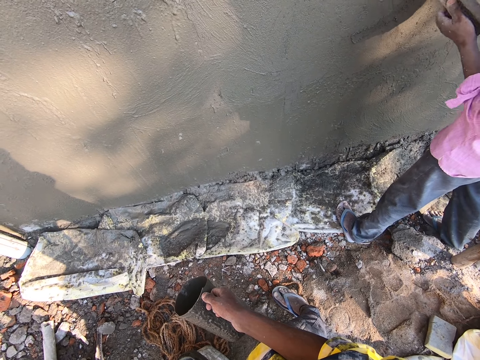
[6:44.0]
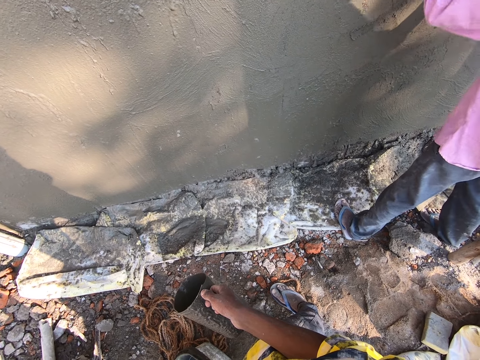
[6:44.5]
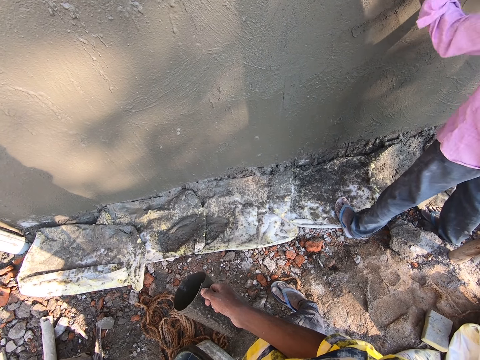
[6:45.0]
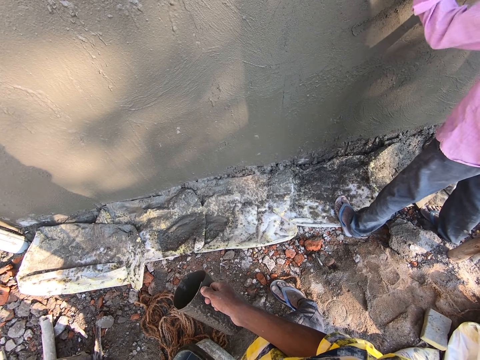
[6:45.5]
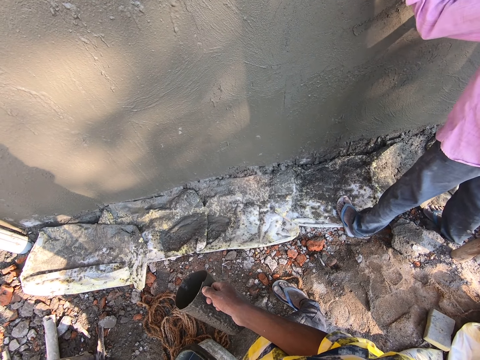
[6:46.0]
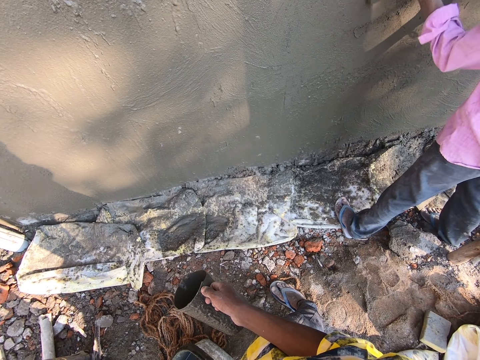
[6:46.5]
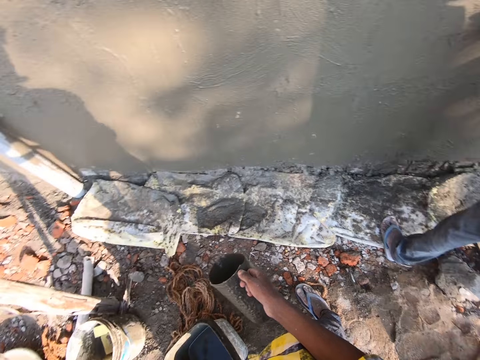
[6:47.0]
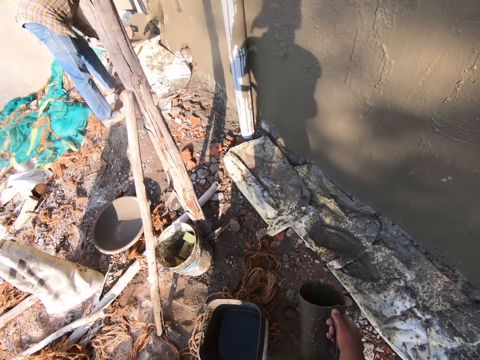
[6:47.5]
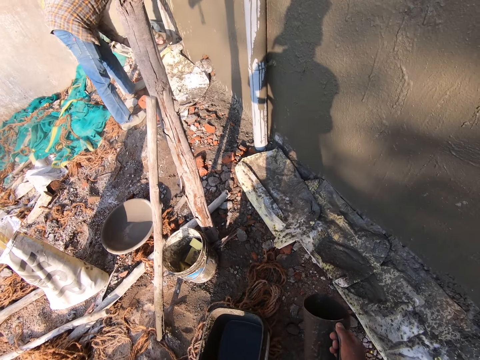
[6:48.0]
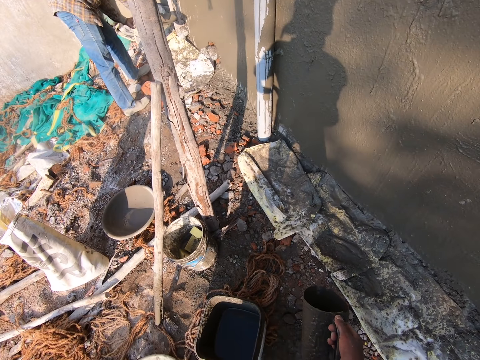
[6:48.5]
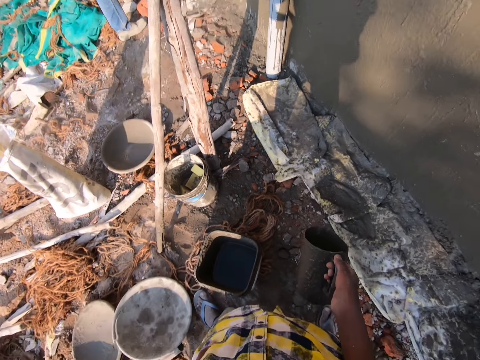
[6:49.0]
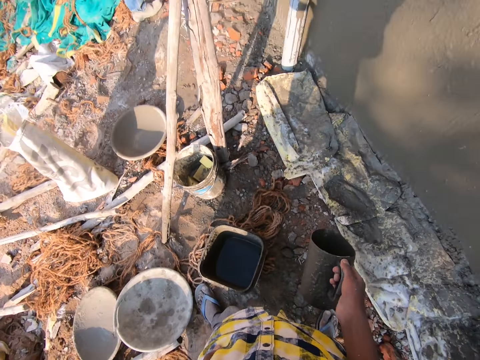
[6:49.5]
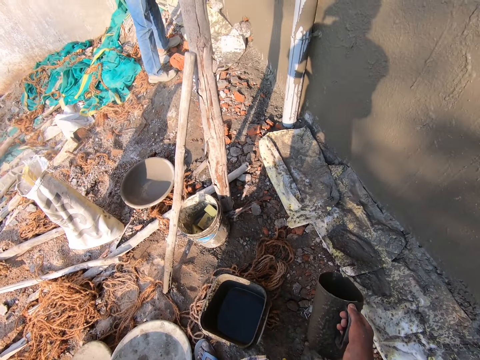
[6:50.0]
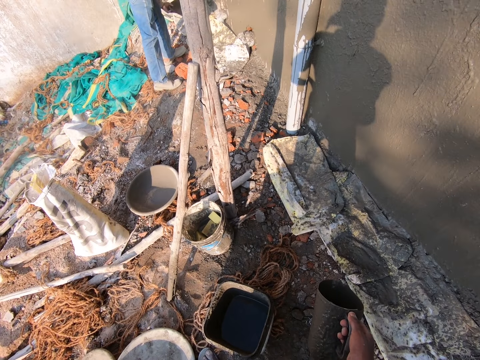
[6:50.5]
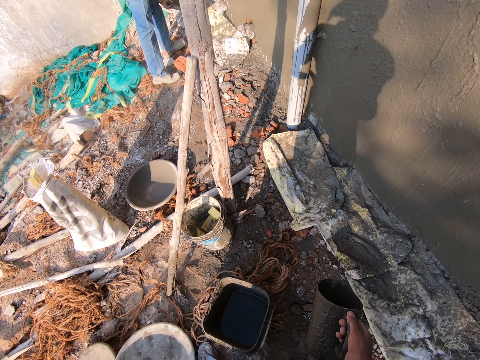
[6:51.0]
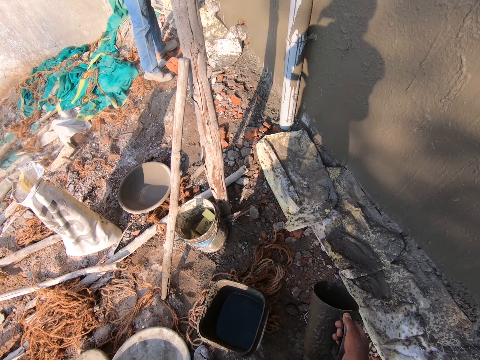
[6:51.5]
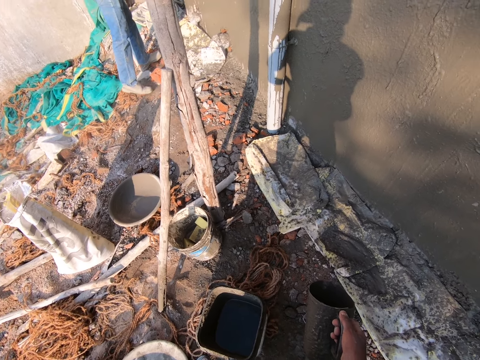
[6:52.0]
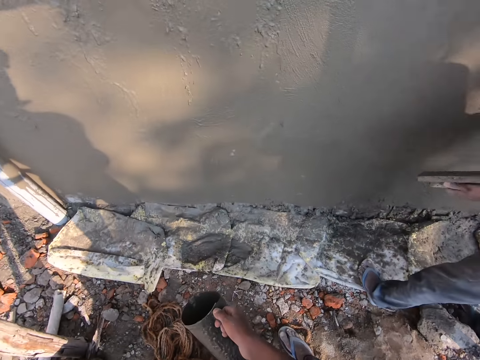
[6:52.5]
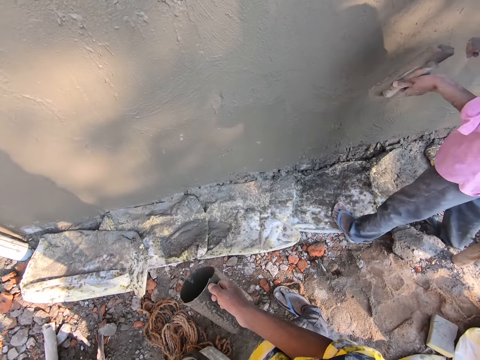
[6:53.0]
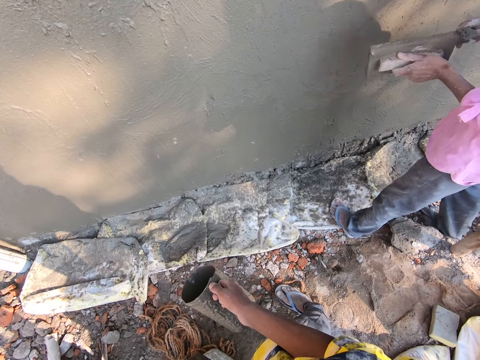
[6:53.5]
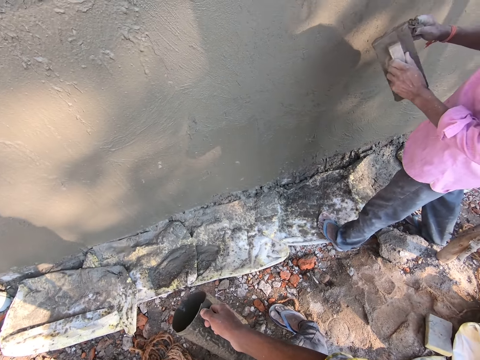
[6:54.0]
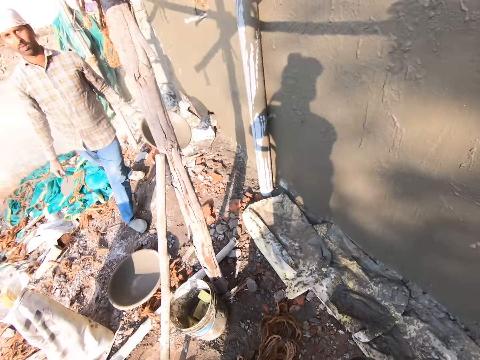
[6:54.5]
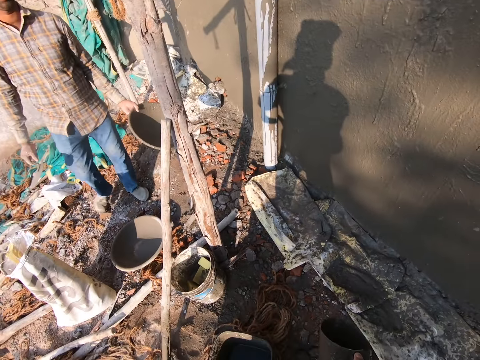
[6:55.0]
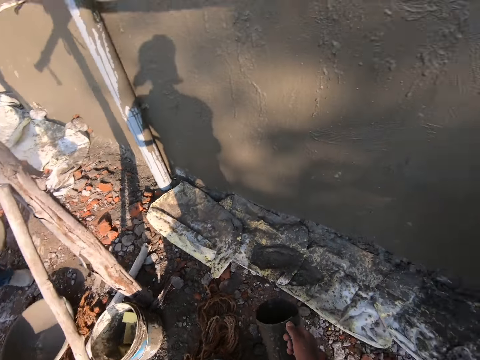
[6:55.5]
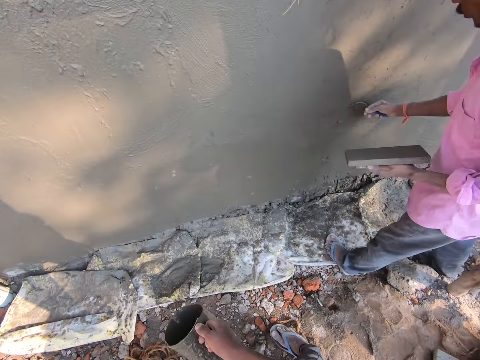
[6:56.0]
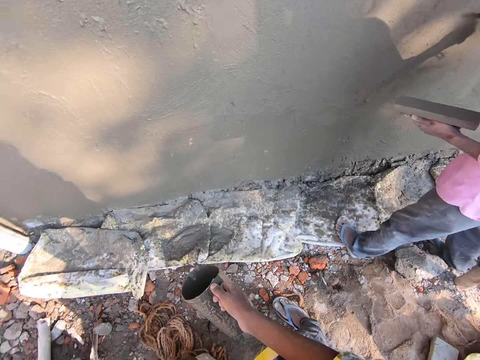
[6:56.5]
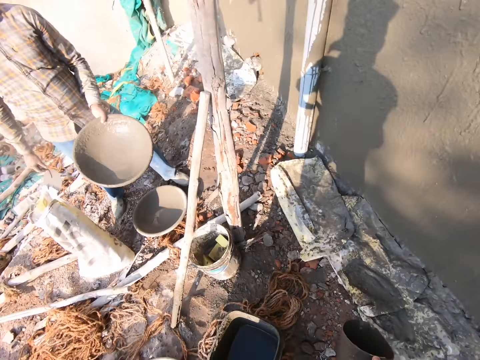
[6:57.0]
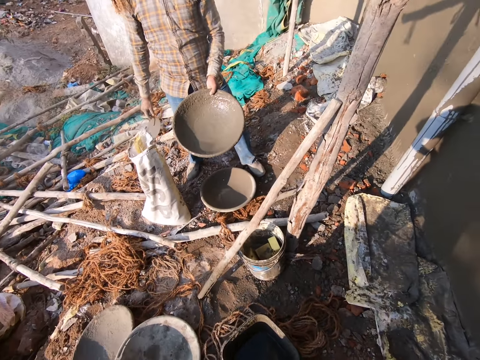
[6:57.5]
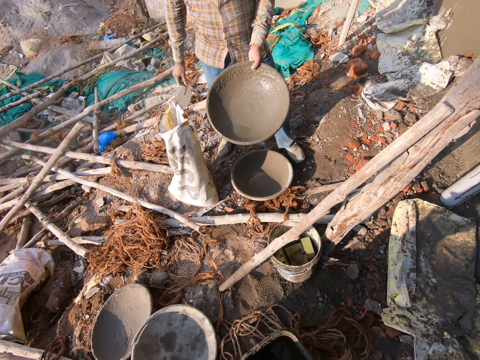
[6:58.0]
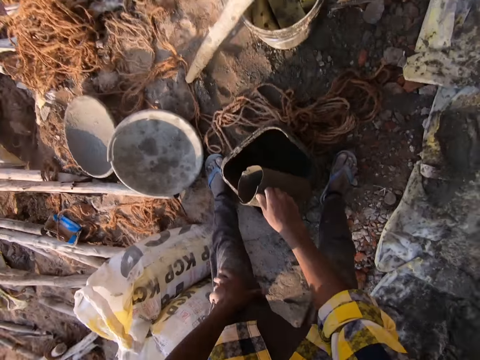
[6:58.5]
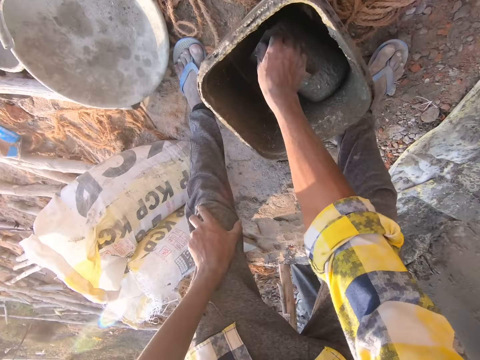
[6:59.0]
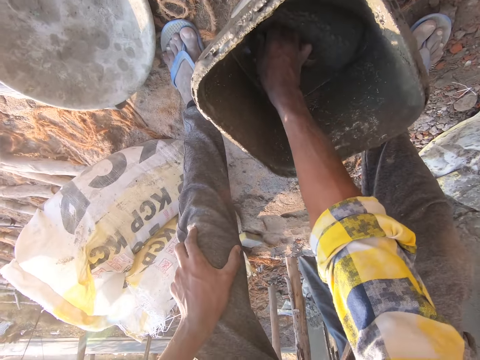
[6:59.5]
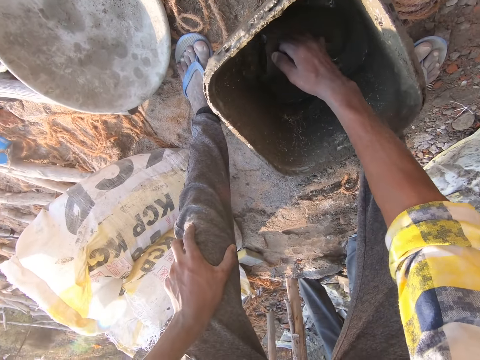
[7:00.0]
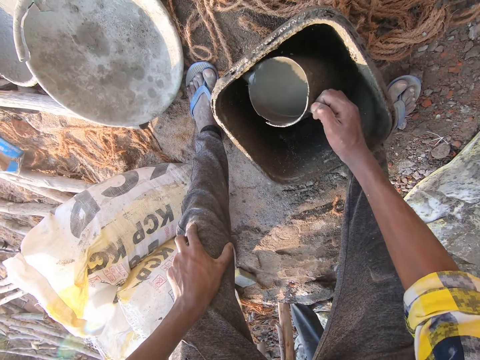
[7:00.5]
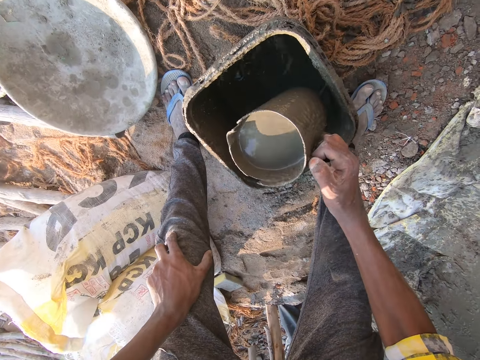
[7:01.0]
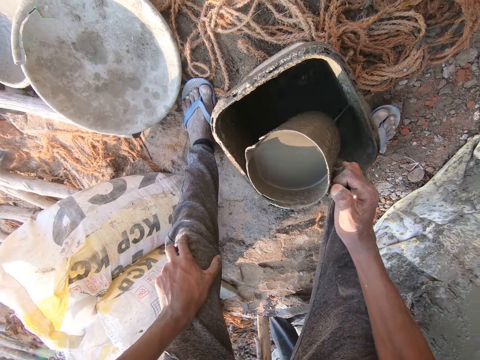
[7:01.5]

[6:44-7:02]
A person smoothens the wall with a float. Another person pours water on the wall using a trowel. The camera wearer talks to the other person. The first person gets cement from the float using a trowel. The other person walks towards the camera wearer. The first person smoothens the wall with a plastering trowel. The other person holds a tray and stands beside the sack. The camera wearer gets water or mortar from the bucket with the jug.

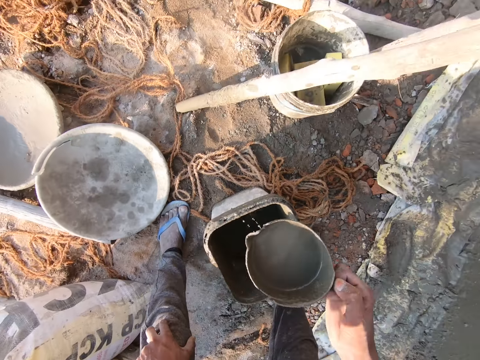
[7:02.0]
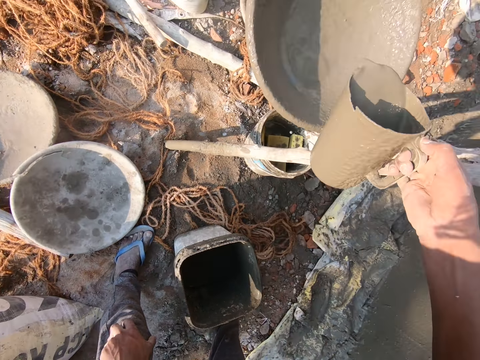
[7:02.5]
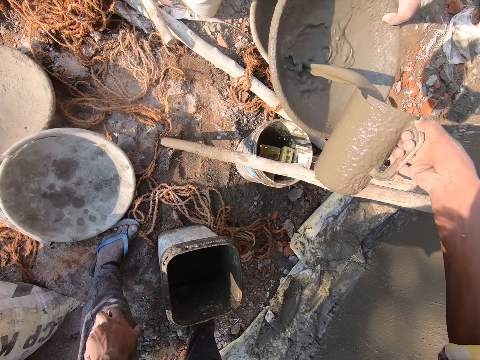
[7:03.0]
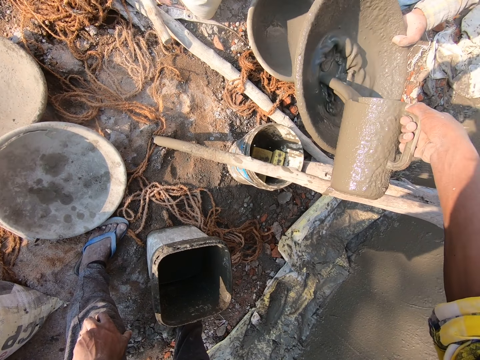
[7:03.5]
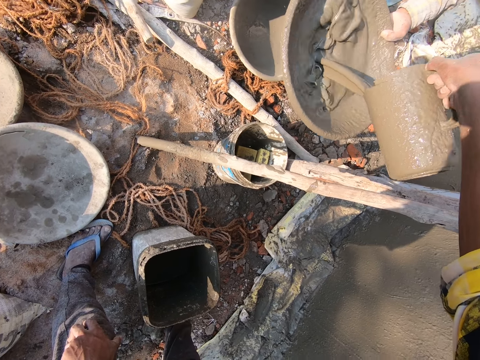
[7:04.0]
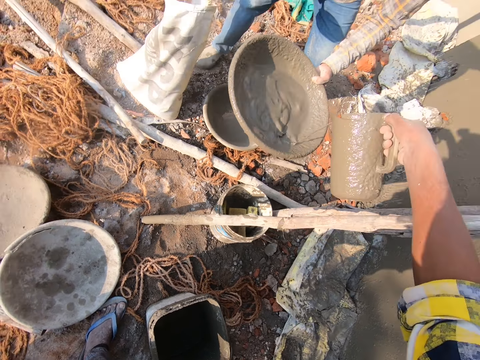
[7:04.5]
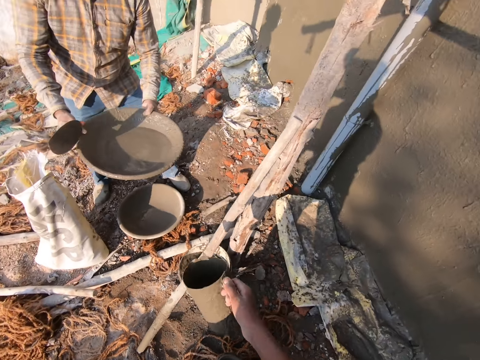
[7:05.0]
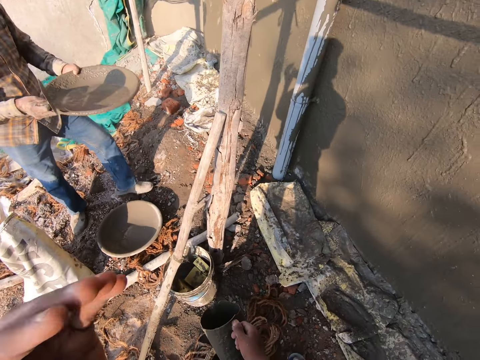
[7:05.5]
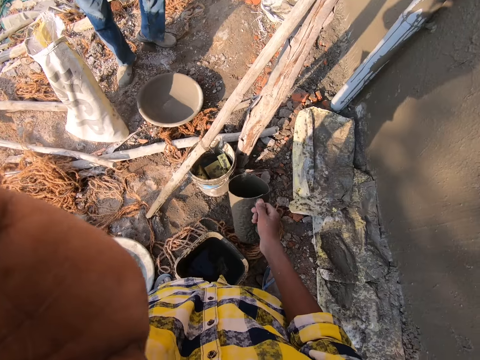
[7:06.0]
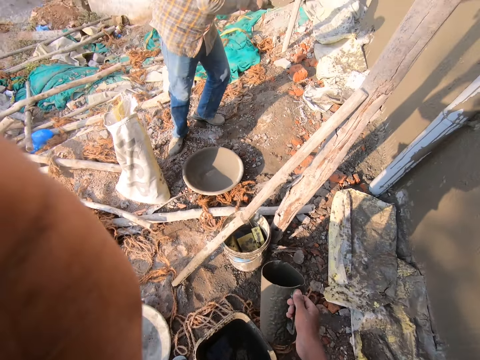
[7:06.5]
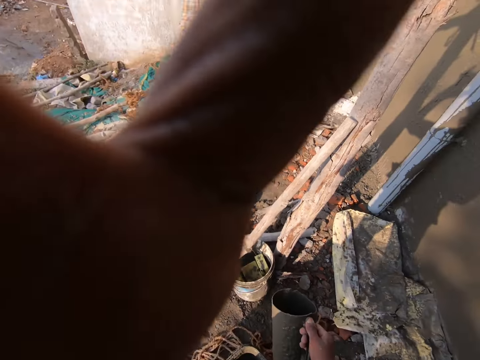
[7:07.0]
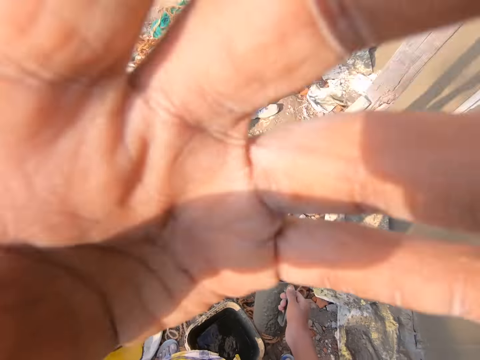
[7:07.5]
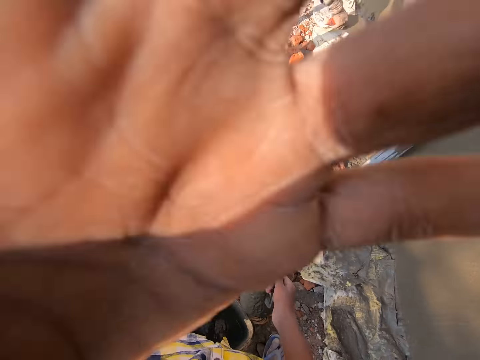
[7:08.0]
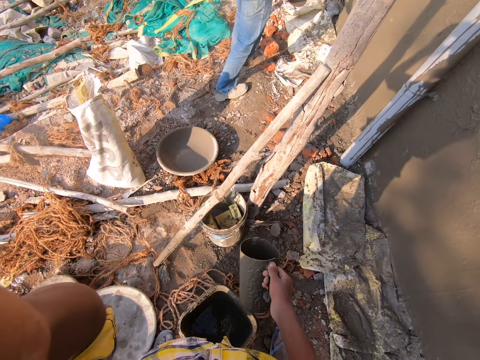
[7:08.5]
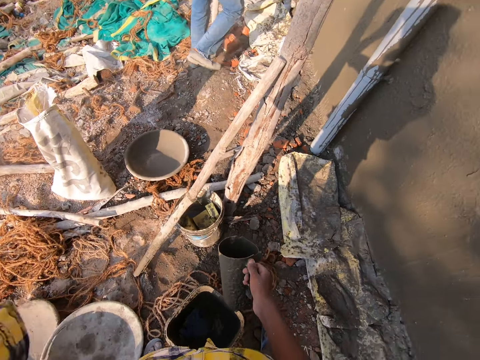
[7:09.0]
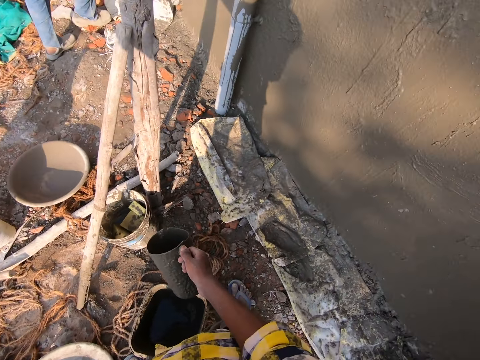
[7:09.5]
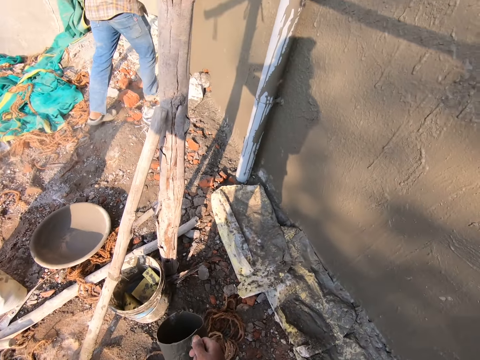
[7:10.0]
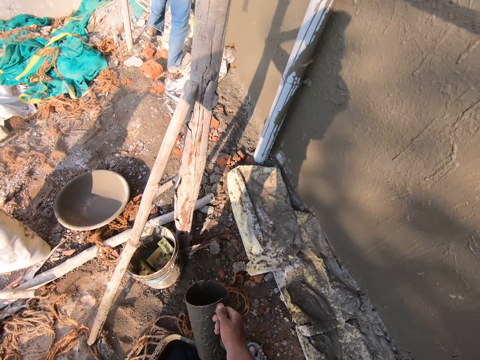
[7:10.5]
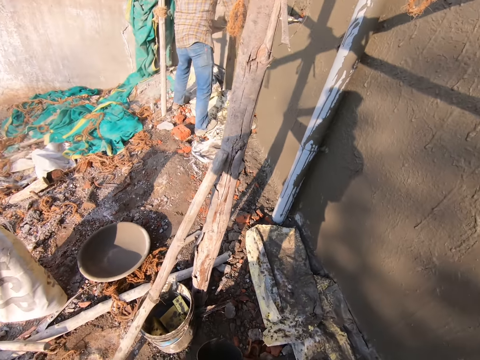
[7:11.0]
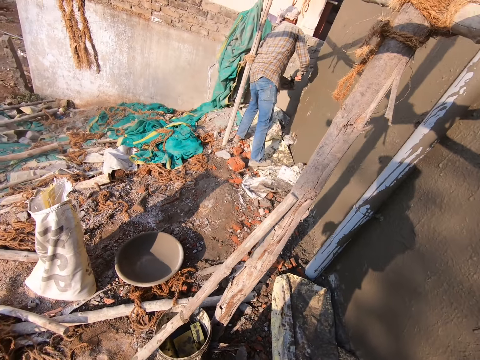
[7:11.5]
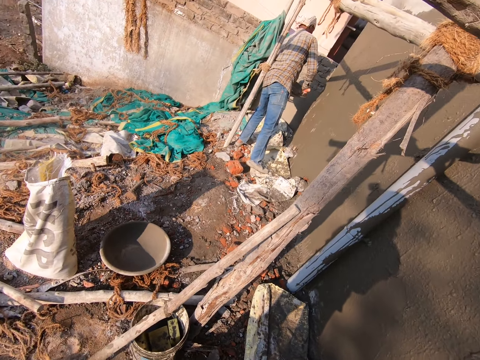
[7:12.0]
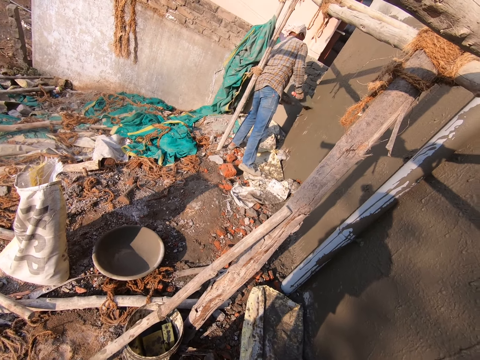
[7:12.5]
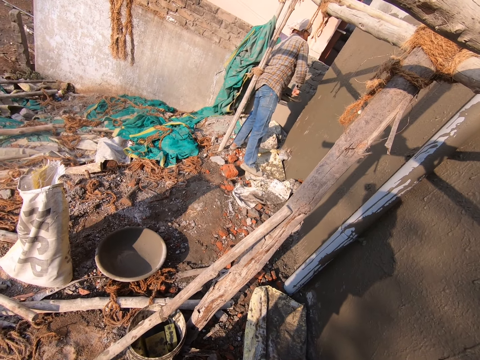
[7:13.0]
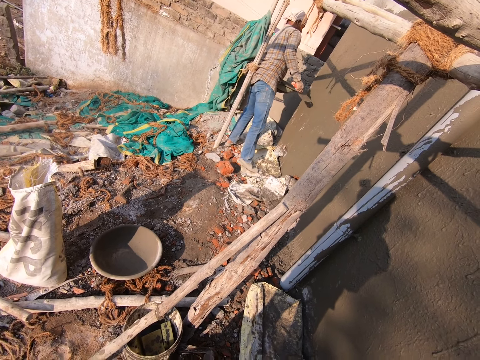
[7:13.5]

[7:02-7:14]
The camera wearer pours the mortar or water into the mortar pan or tray. They adjust the camera. A person walks towards the wall. The camera wearer stares at the wall. The person pours water or mortar on the wall using a trowel.
